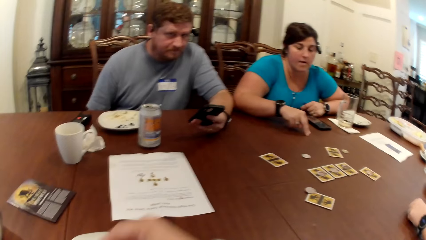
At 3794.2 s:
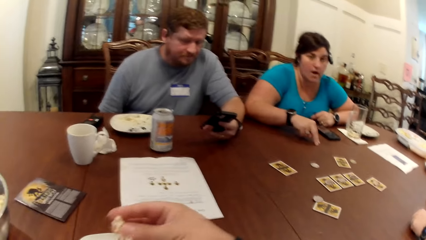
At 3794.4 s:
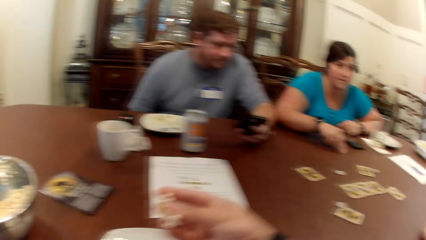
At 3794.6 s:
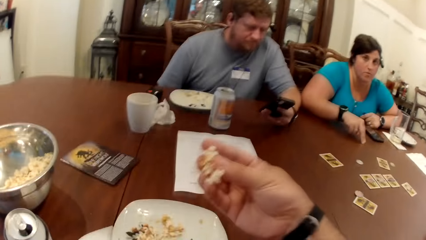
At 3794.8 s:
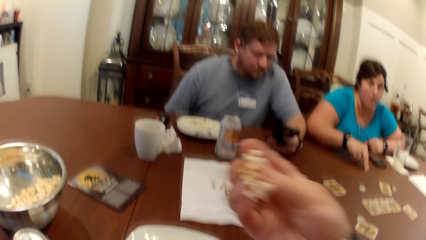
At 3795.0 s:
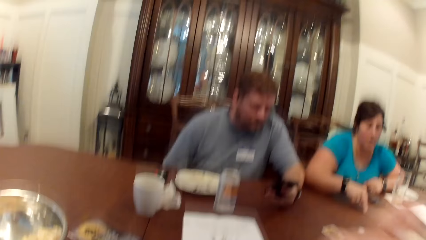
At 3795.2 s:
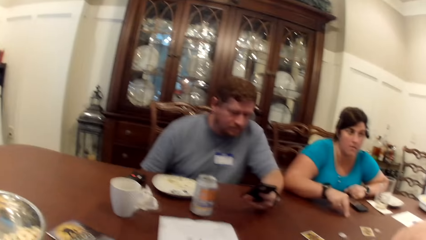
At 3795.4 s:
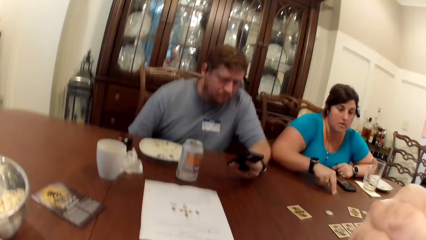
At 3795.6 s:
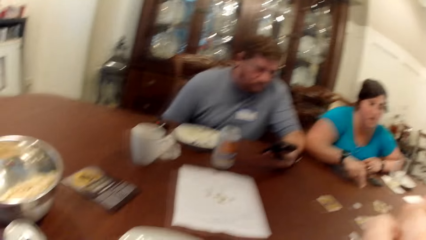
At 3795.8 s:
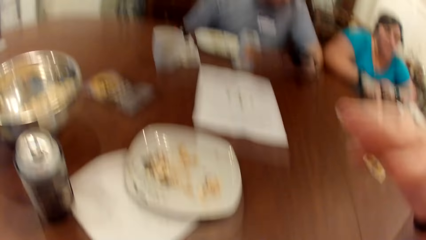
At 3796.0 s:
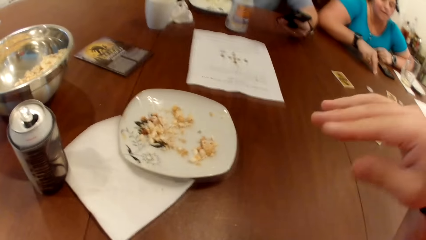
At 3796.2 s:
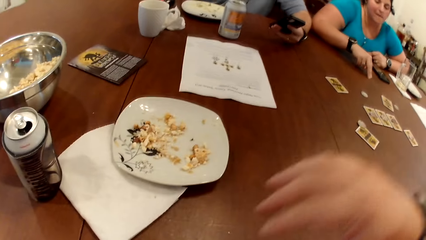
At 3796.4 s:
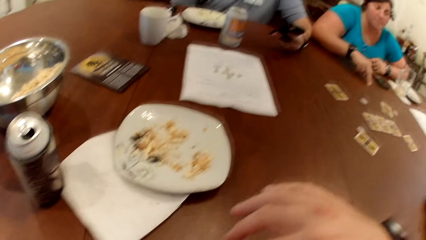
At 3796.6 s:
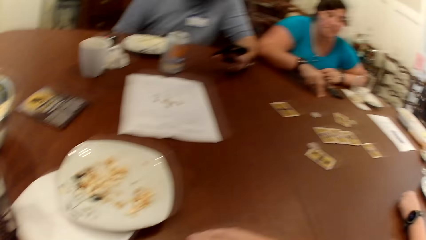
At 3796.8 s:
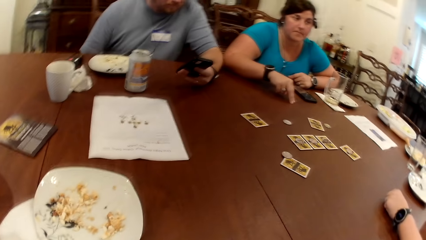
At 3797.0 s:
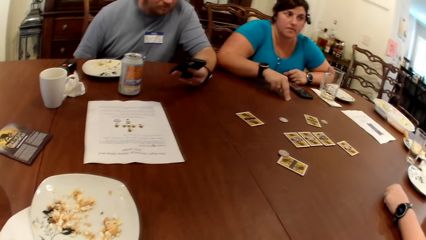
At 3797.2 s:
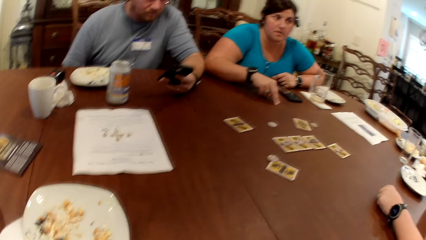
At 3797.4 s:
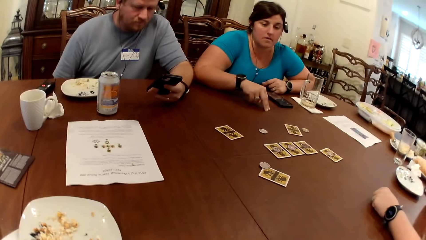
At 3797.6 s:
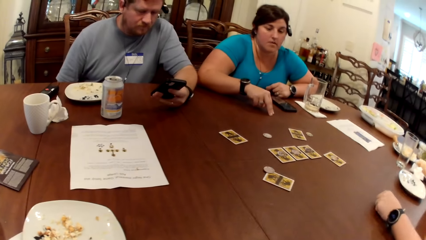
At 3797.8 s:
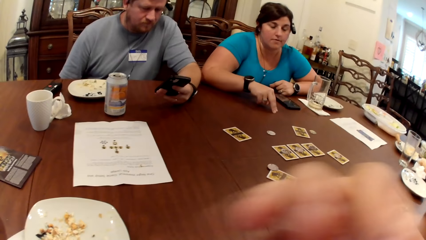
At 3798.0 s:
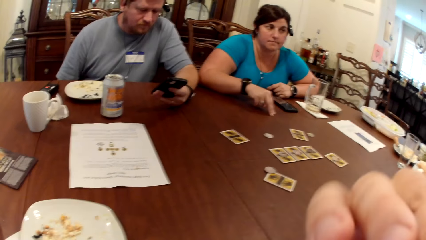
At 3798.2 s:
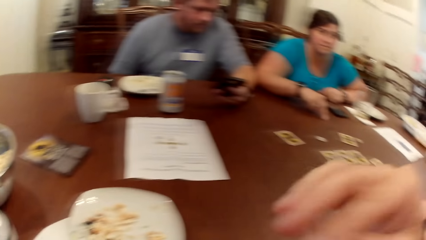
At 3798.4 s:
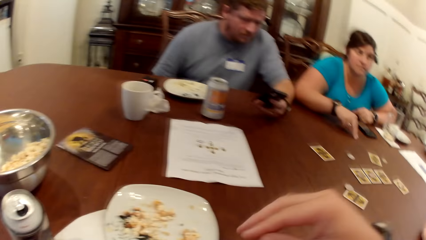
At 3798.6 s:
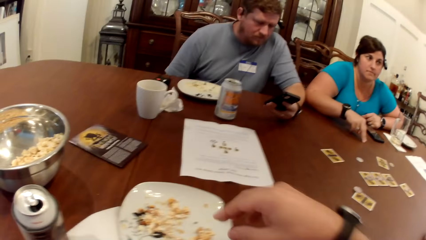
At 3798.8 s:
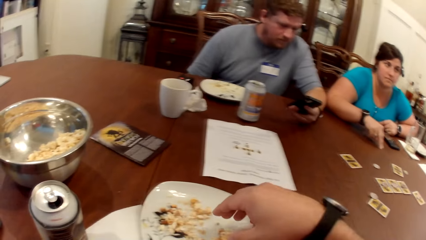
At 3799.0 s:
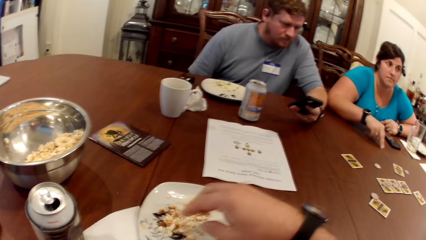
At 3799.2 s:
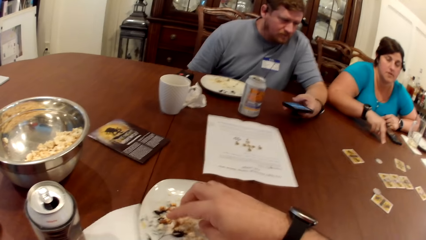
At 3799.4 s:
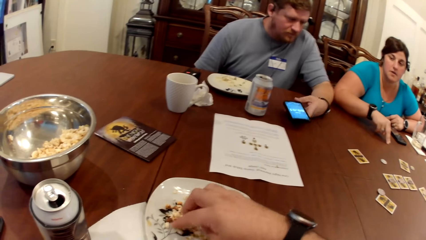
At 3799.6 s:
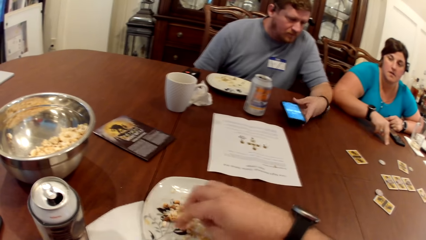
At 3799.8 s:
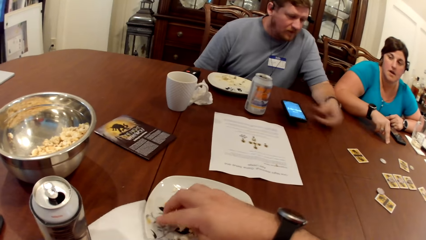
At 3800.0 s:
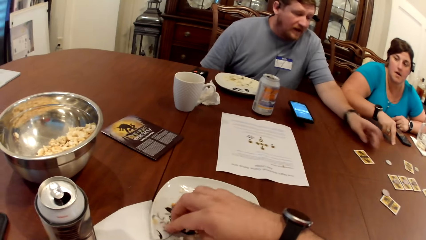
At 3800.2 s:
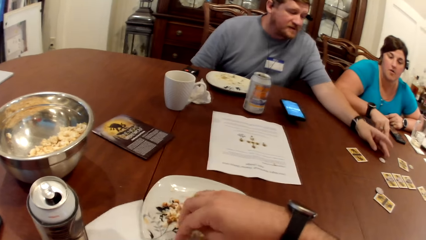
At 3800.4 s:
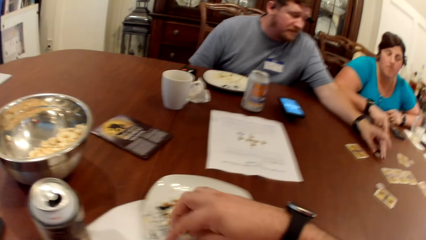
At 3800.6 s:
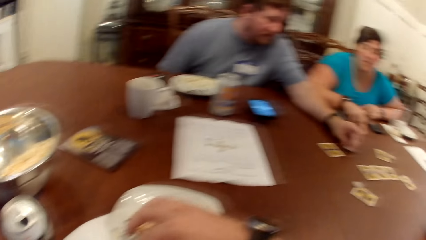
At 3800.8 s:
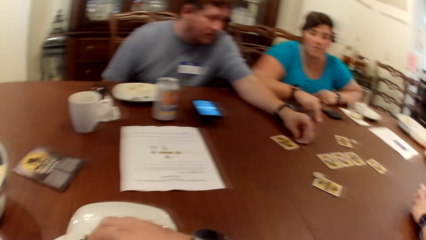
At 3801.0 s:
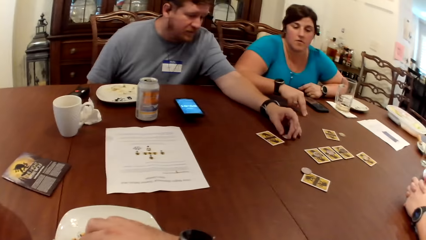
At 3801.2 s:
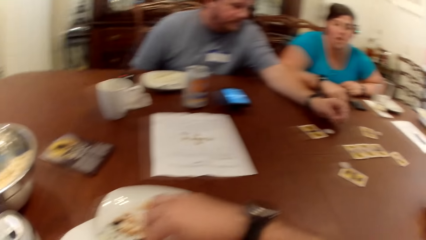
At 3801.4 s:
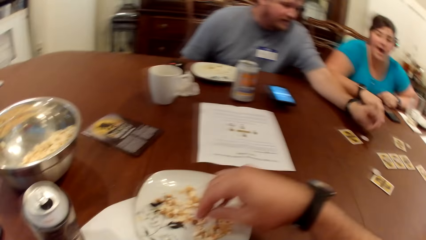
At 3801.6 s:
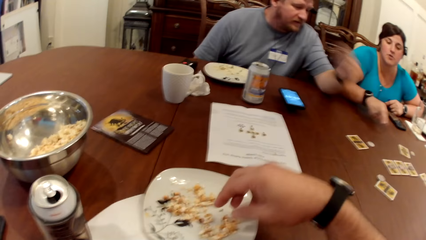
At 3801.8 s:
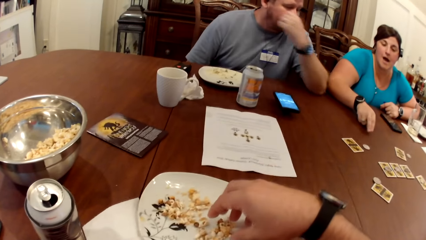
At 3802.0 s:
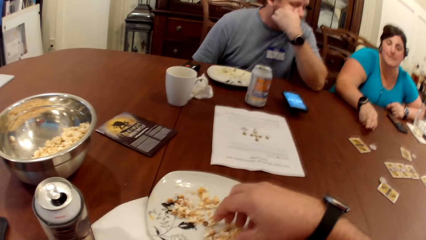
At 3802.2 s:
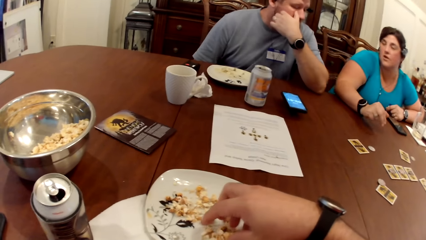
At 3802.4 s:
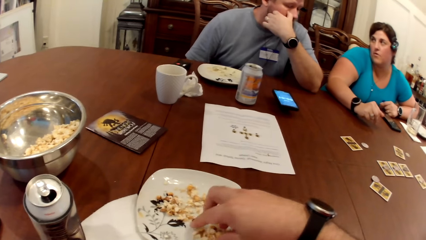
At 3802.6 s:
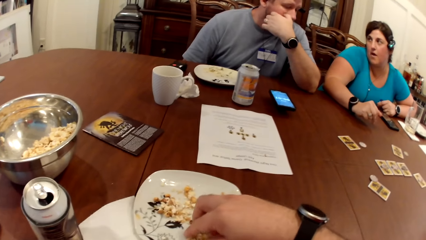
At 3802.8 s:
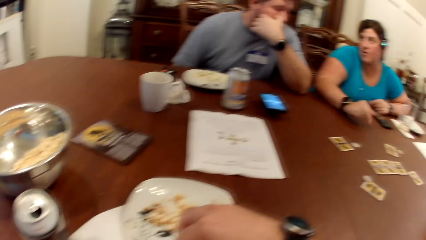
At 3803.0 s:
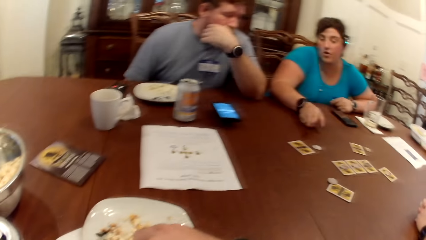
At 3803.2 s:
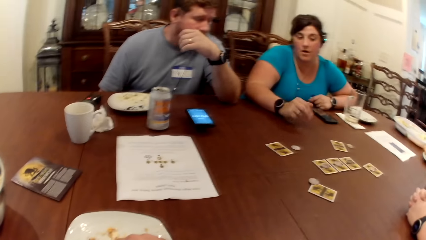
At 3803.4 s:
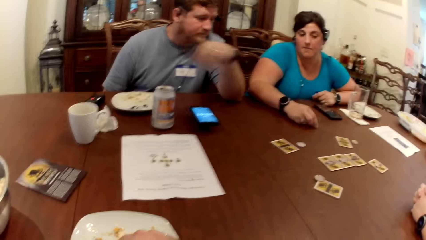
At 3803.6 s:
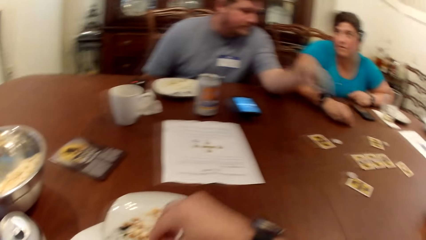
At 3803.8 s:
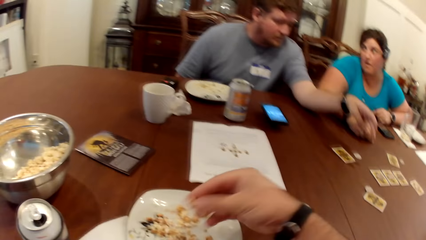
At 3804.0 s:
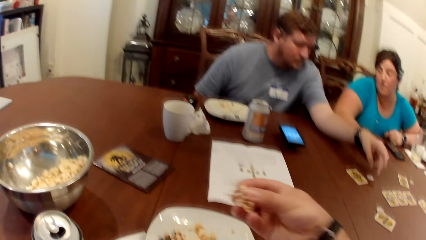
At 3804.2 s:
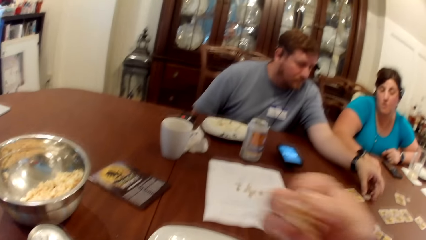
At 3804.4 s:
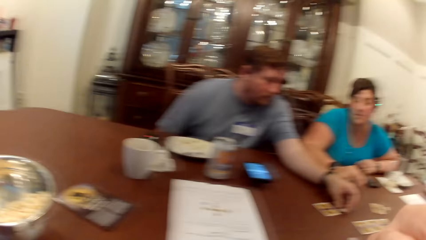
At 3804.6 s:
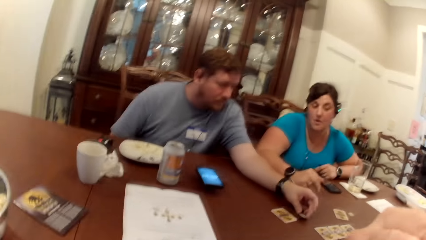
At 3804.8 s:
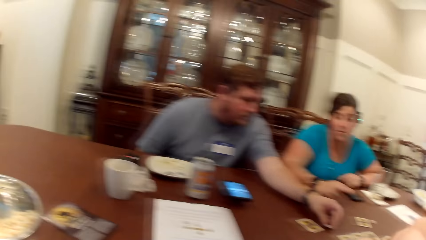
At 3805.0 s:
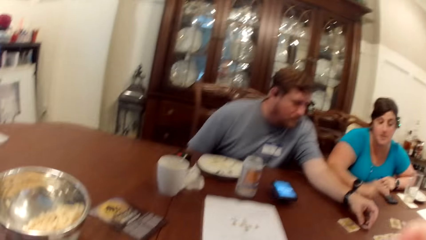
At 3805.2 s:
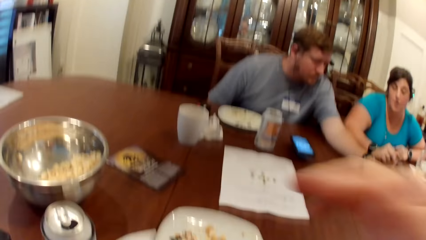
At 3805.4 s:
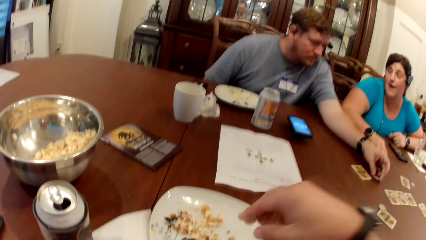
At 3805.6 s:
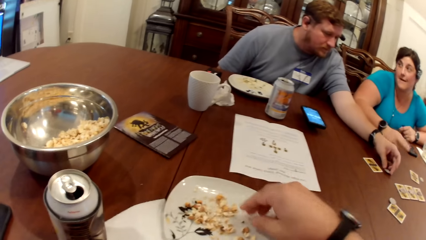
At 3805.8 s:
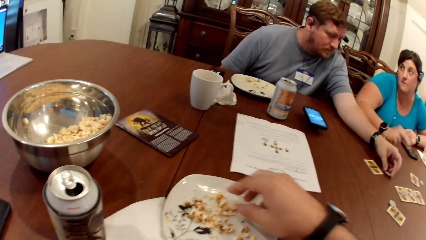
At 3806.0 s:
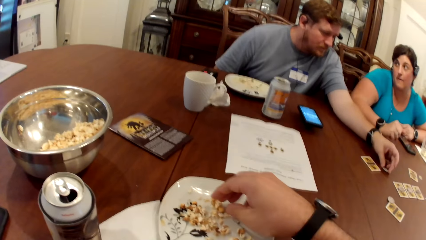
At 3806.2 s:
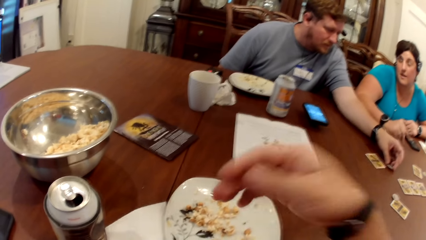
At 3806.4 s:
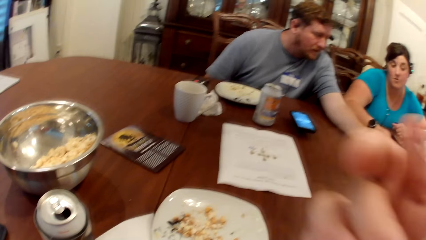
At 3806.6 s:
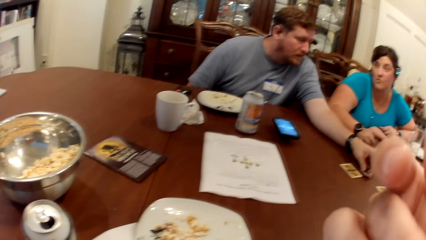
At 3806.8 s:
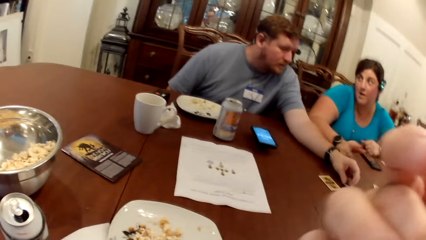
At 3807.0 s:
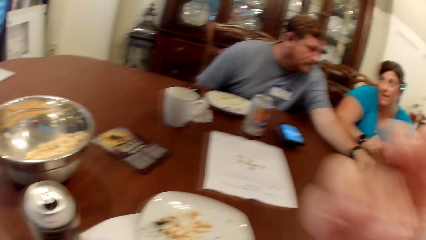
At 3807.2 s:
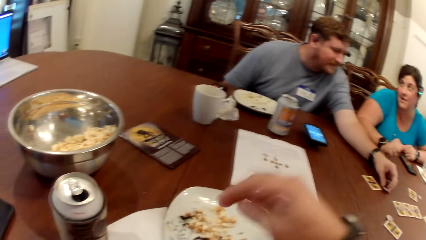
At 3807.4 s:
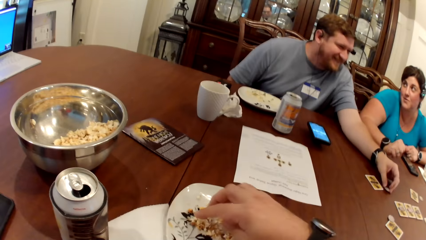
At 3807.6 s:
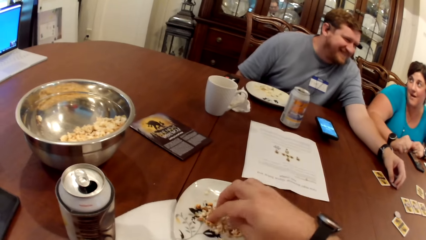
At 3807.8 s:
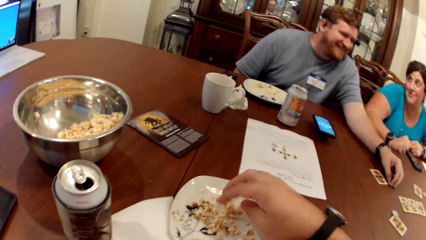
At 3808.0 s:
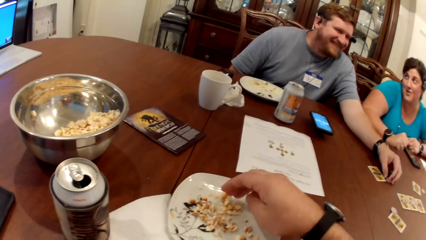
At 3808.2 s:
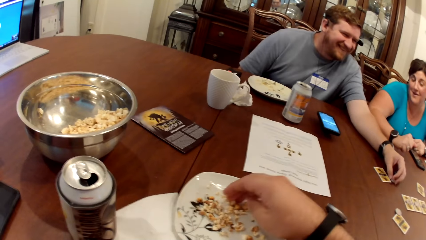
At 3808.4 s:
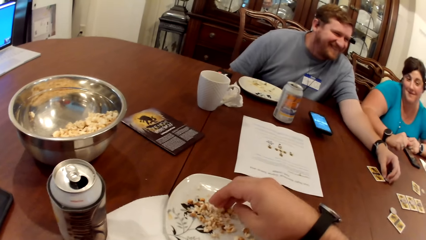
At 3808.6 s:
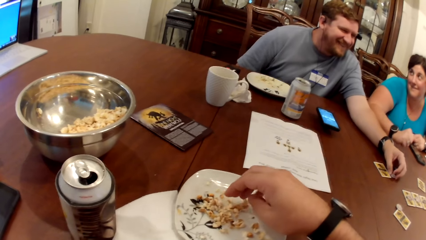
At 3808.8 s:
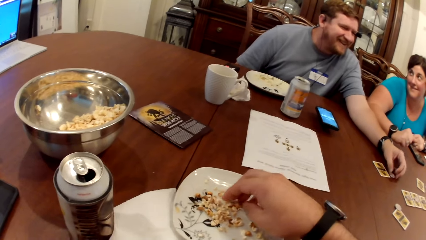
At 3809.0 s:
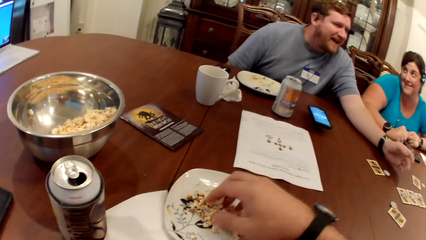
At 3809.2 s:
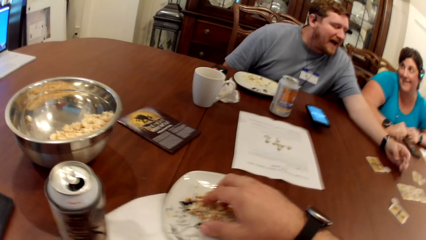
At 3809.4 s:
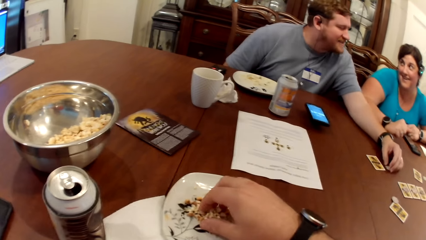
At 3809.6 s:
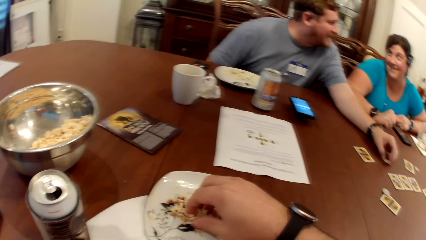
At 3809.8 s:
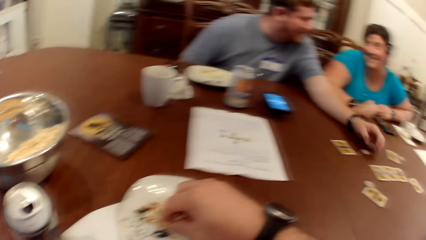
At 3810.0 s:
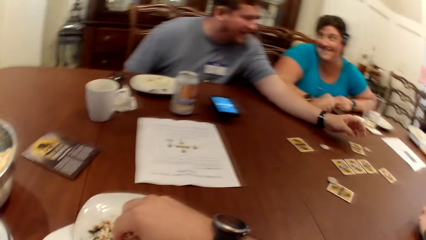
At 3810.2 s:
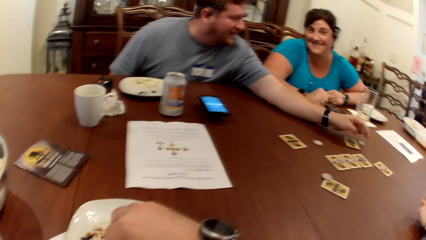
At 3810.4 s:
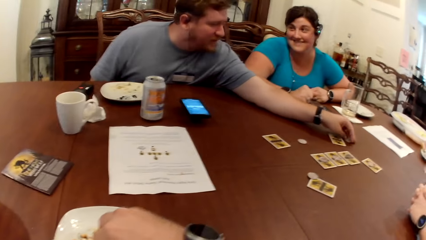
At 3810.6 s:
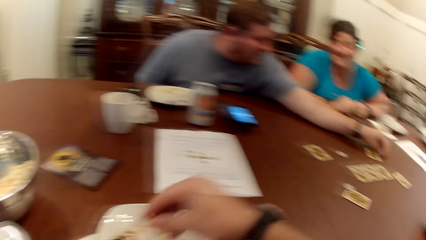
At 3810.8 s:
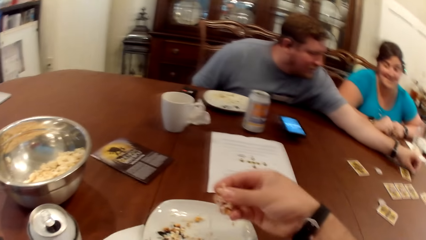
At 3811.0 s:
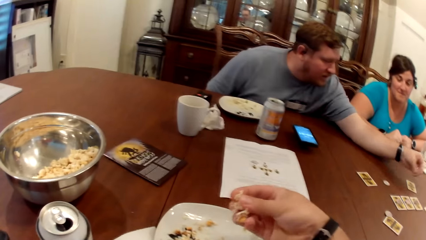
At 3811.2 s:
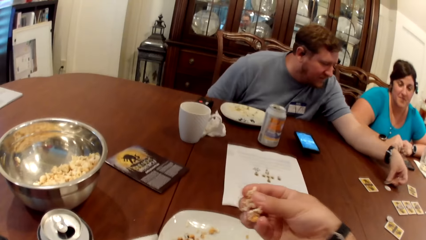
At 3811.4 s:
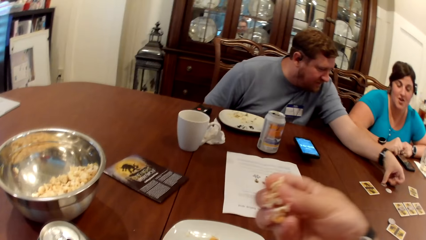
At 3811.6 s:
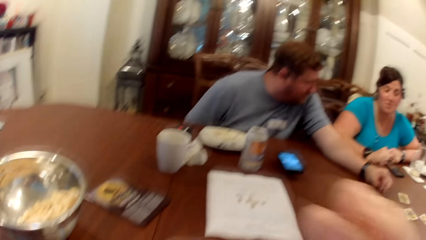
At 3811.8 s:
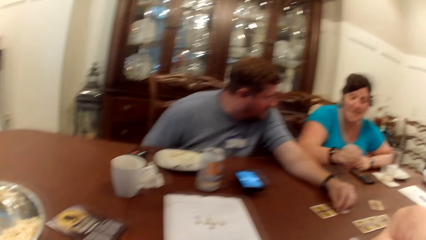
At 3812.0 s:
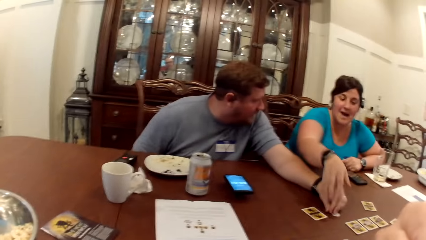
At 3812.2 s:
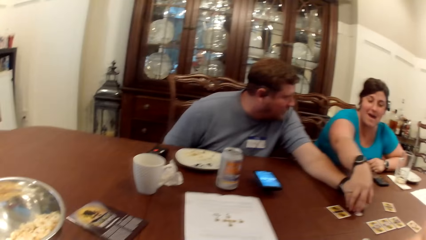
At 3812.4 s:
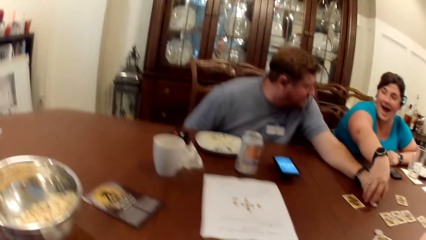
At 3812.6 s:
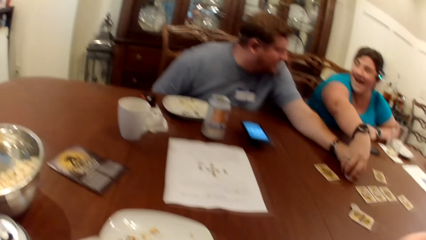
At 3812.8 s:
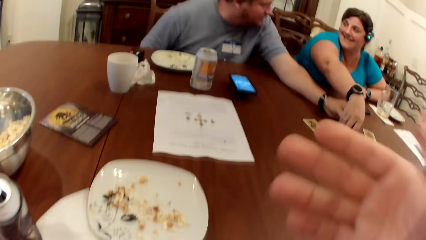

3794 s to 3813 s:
The camera wearer lifts his right hand towards his mouth and takes some popcorn from the plate on the table with his right hand. A man puts the phone in his left hand on the table, moves a token on the table with his left hand, touches his face with his left hand, and touches the token on the table with his left hand. The camera wearer lifts the popcorn in his right hand towards his mouth and puts the popcorn in the mouth. The man holds the rounded card. The camera wearer lifts his right hand towards his mouth and takes some popcorn from the plate on the table with his right hand. He picks up the card. The man moves the token on the table with his left hand, takes the token from the table with his left hand, and drops the token in his left hand on the table. The camera wearer lifts the popcorn in his right hand towards his mouth and puts the popcorn in the mouth.
